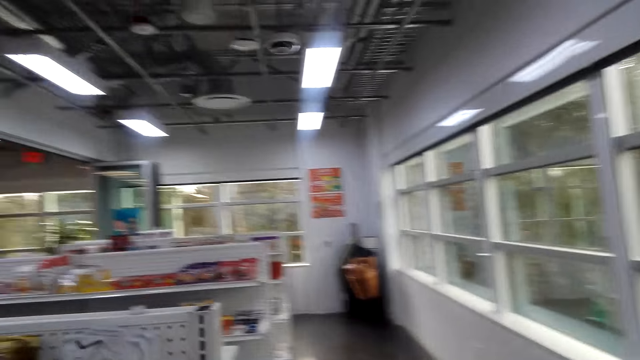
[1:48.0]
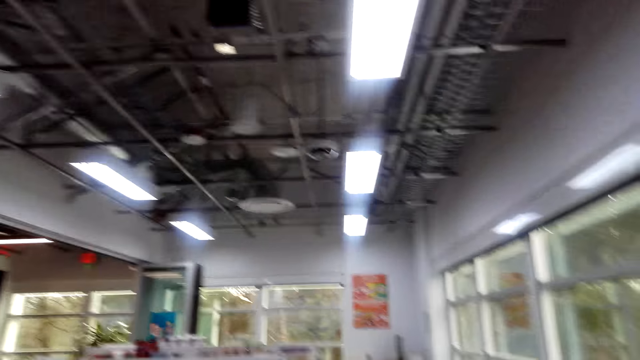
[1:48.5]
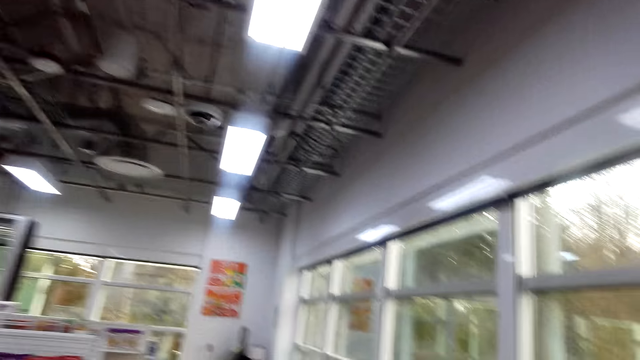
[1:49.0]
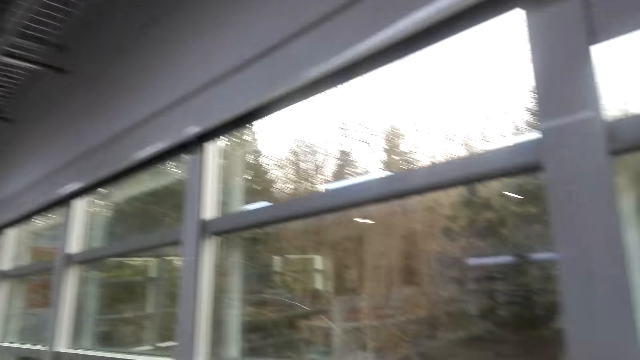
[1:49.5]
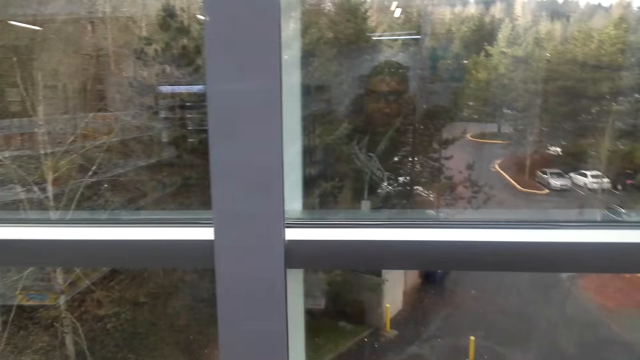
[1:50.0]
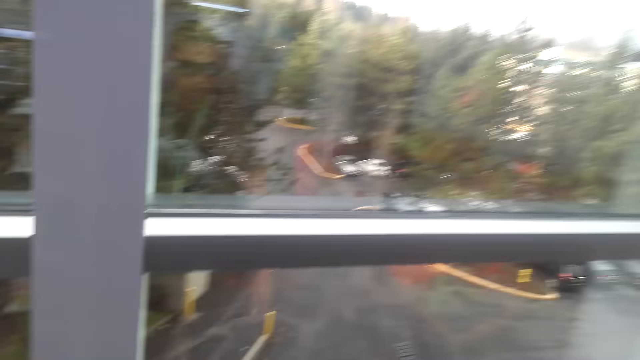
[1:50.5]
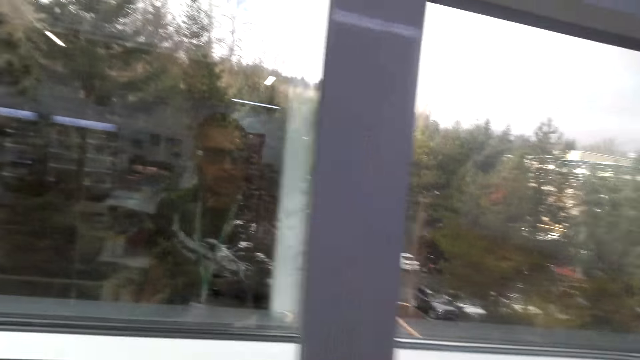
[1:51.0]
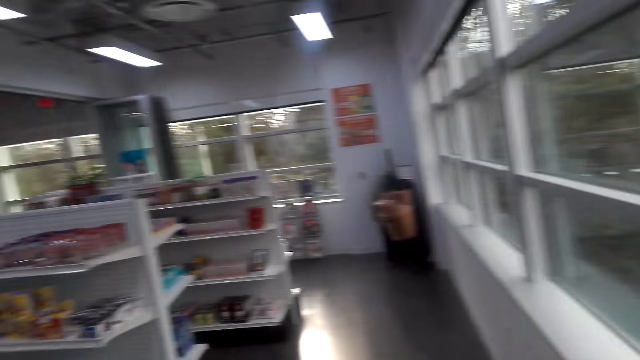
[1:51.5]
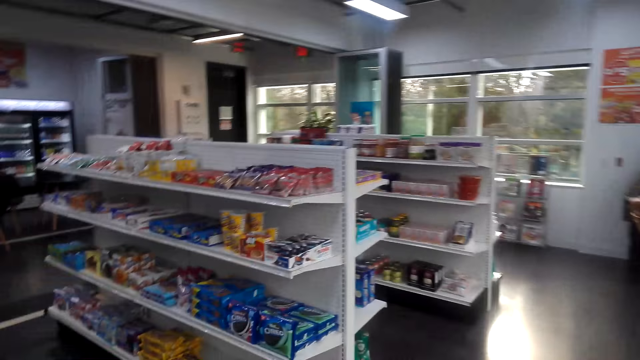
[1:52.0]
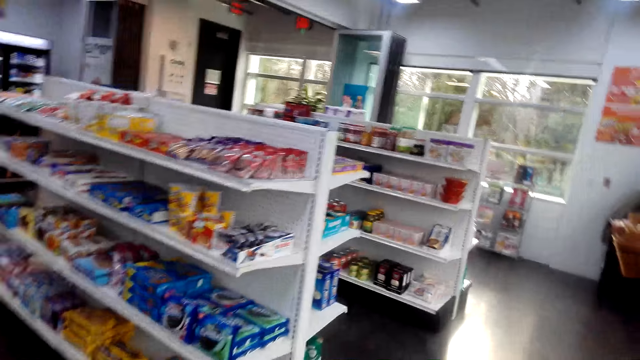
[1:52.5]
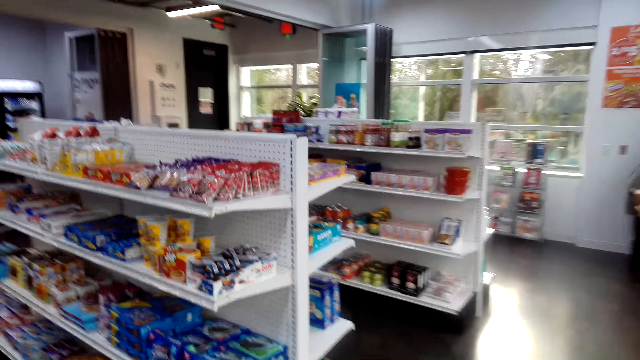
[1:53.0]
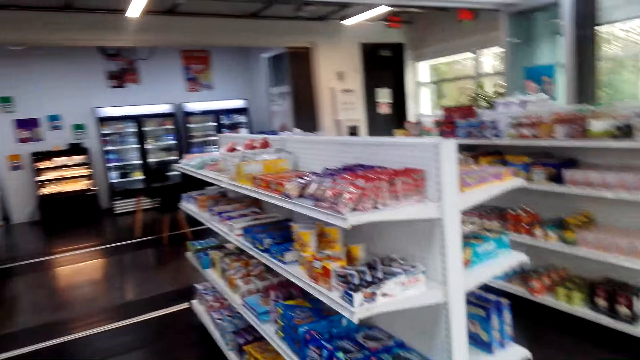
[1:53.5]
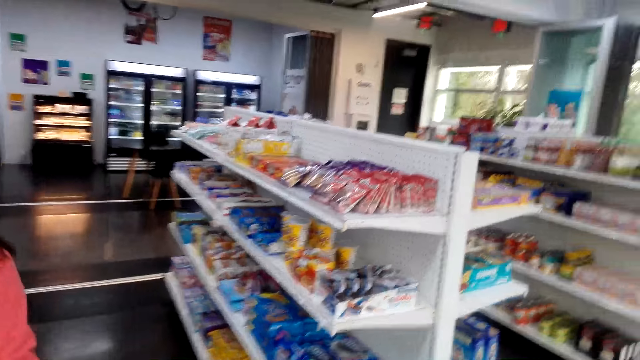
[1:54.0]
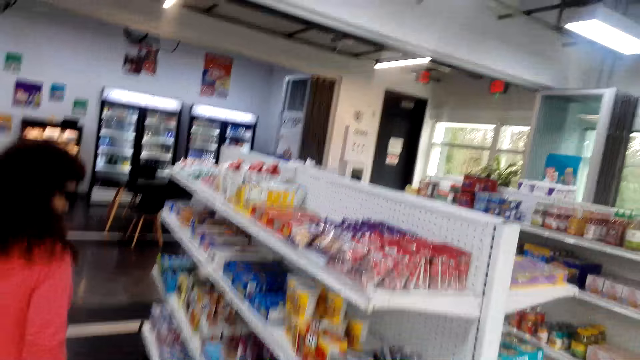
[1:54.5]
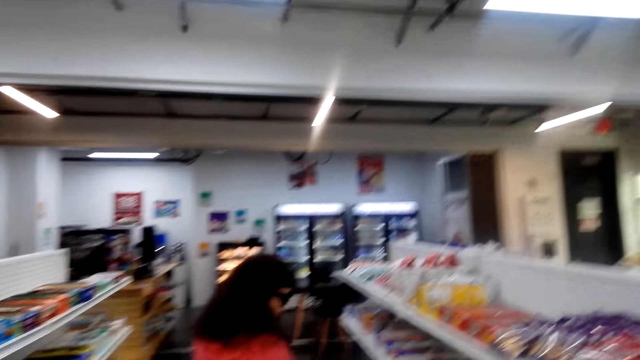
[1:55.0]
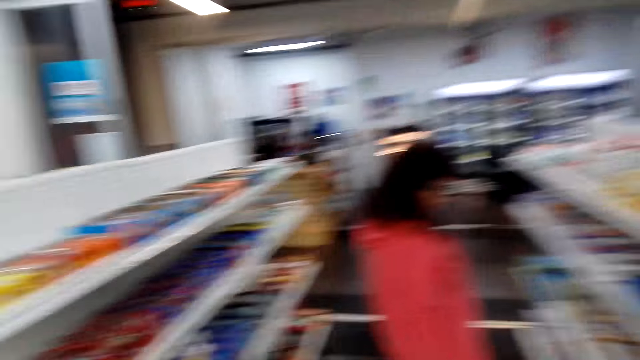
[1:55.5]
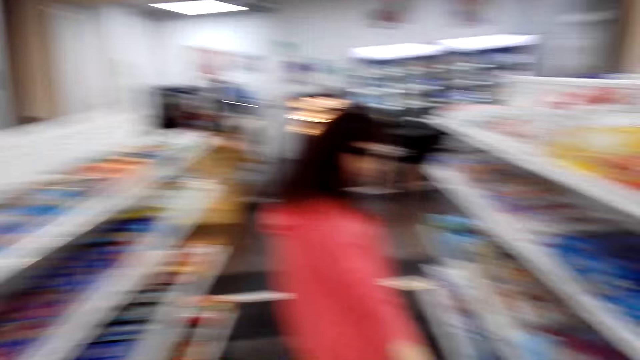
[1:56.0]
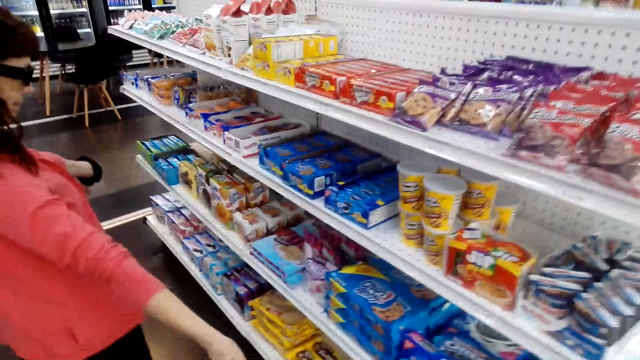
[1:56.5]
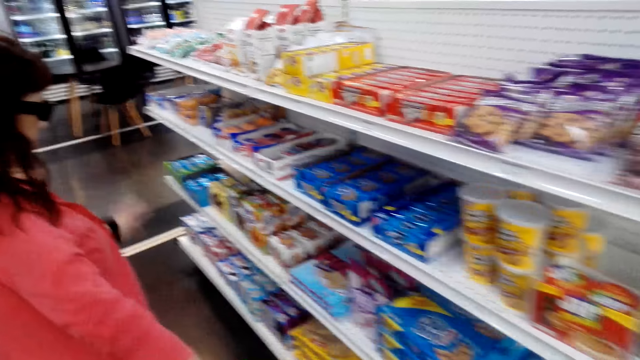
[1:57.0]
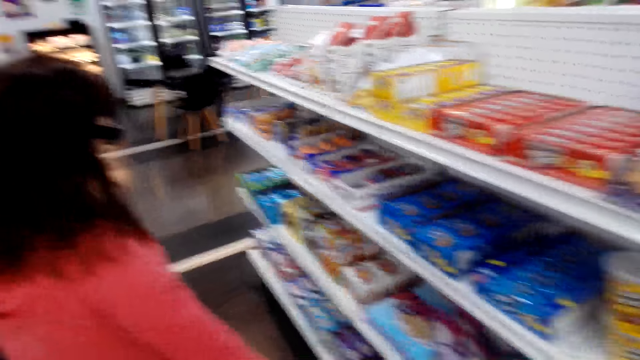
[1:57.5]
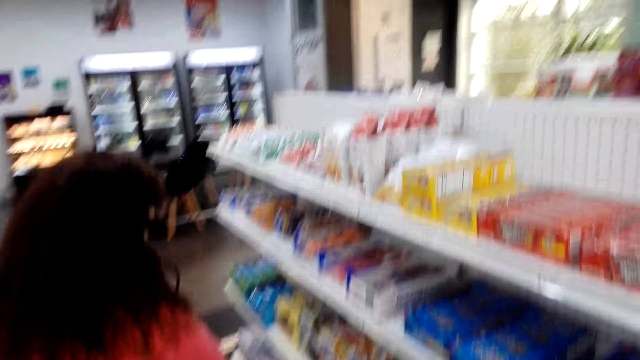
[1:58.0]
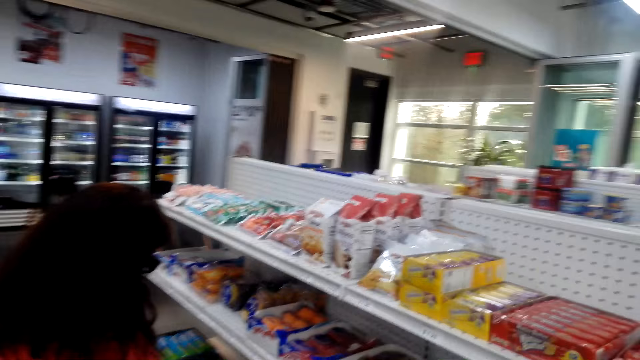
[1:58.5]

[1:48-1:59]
The camera wearer looks around the store. A woman laughs. The camera wearer converses to the woman. The woman talks with the camera wearer. The camera wearer points at the shelf.

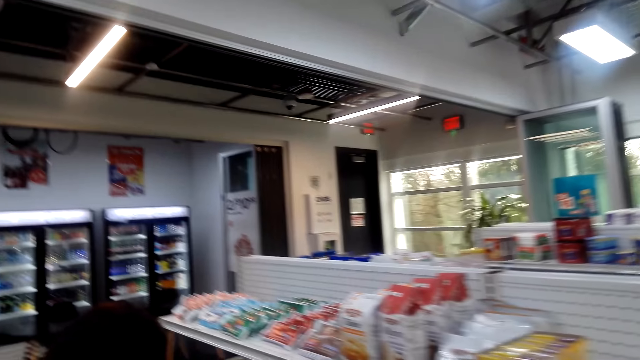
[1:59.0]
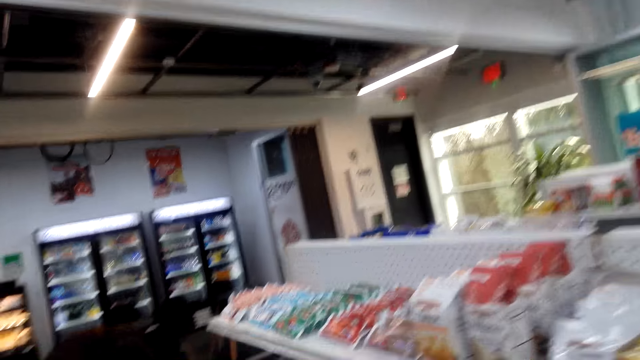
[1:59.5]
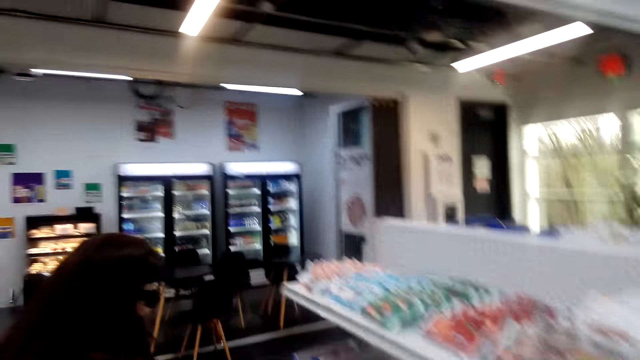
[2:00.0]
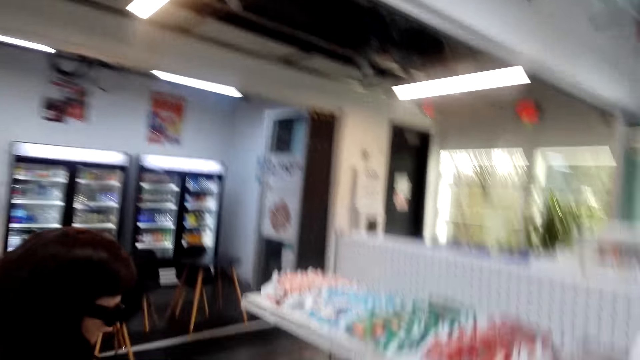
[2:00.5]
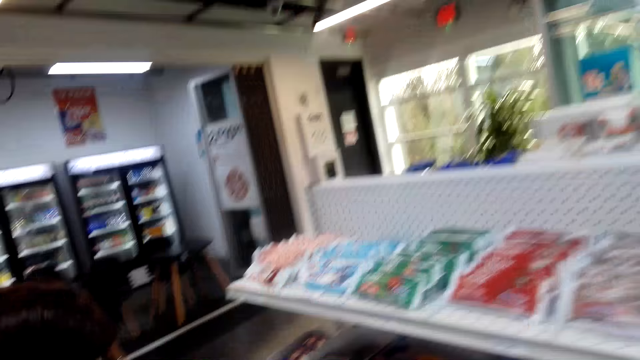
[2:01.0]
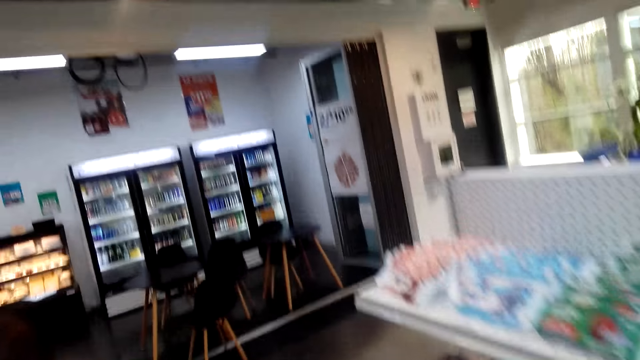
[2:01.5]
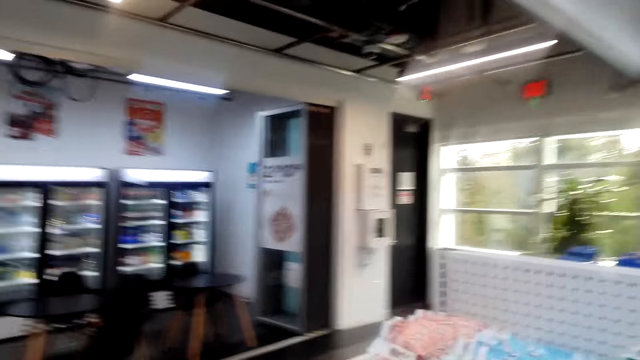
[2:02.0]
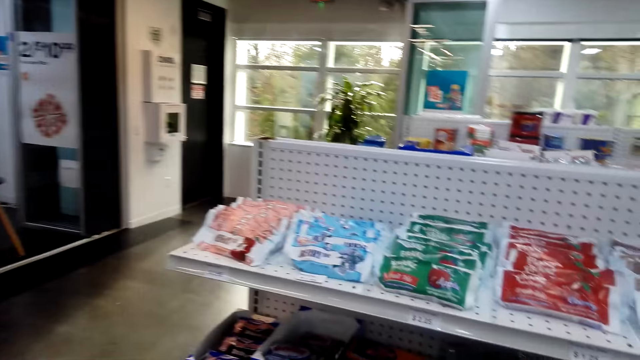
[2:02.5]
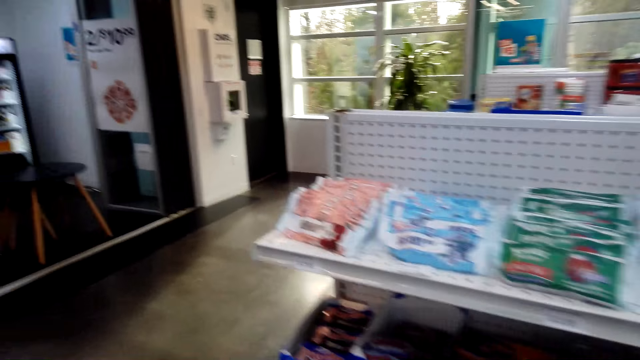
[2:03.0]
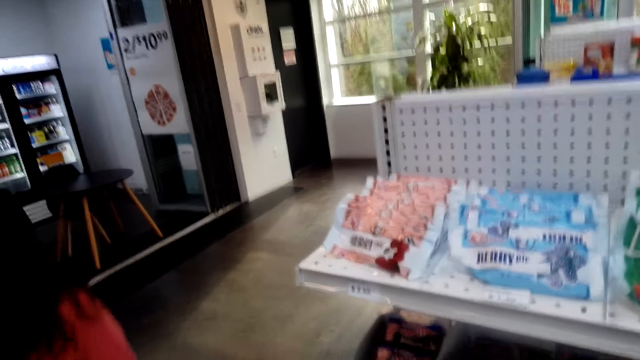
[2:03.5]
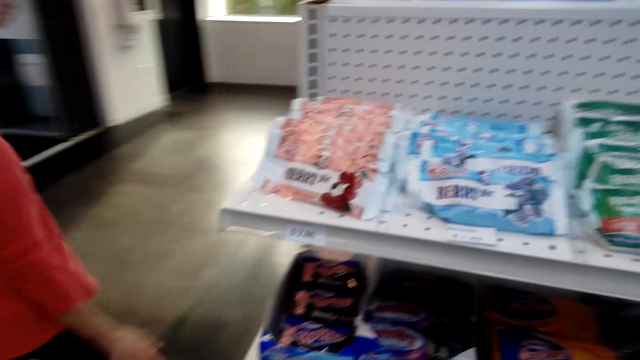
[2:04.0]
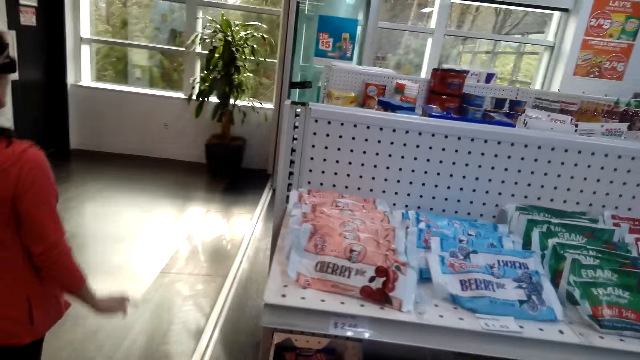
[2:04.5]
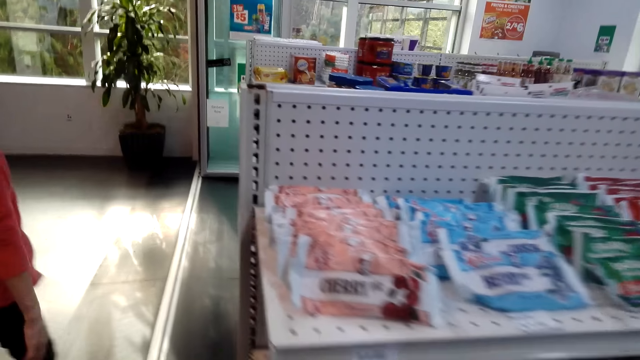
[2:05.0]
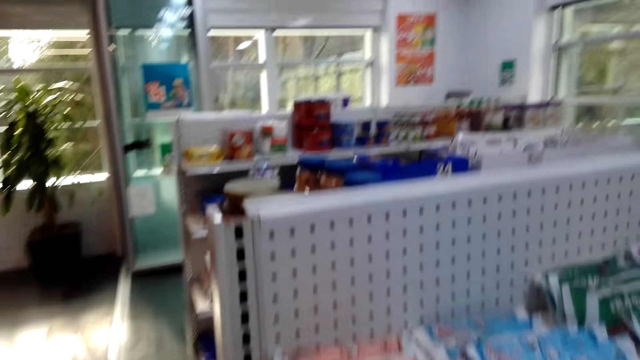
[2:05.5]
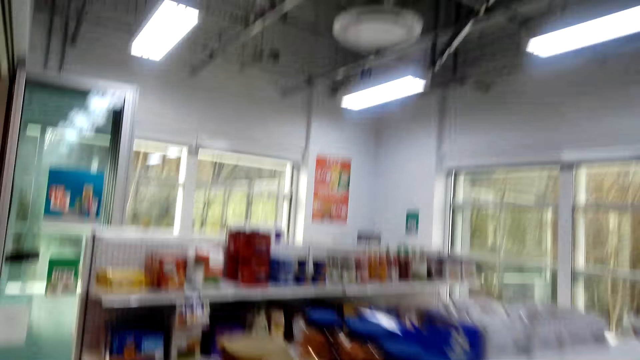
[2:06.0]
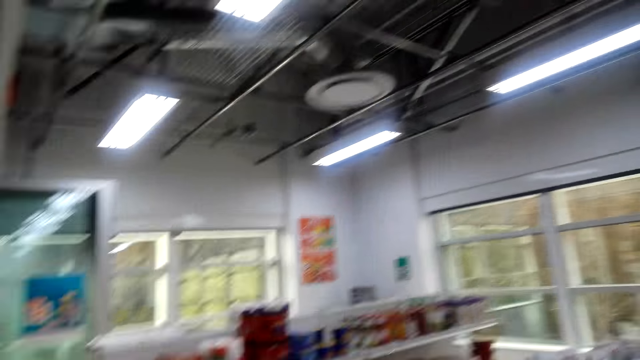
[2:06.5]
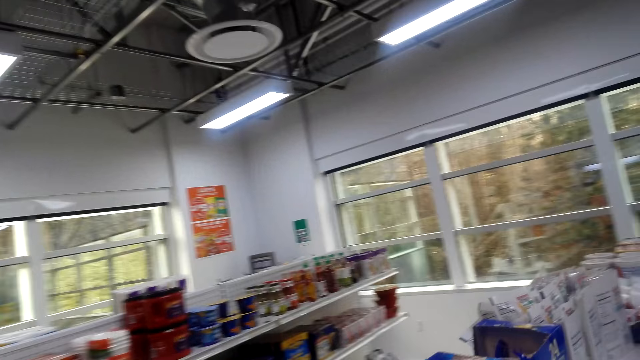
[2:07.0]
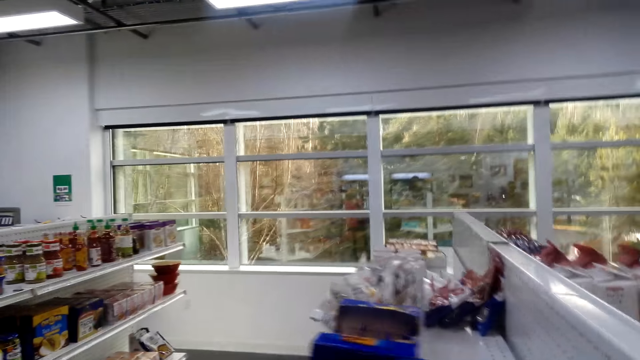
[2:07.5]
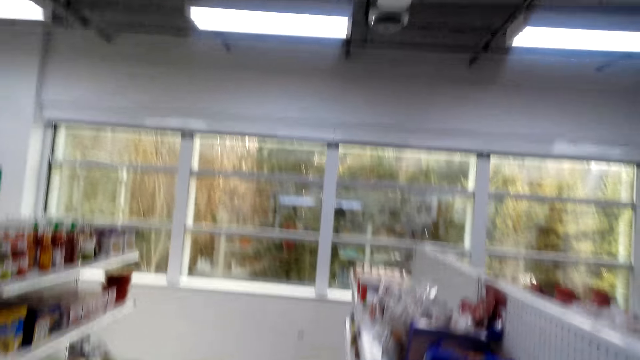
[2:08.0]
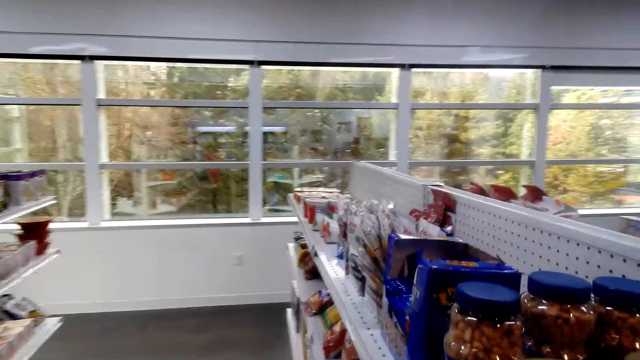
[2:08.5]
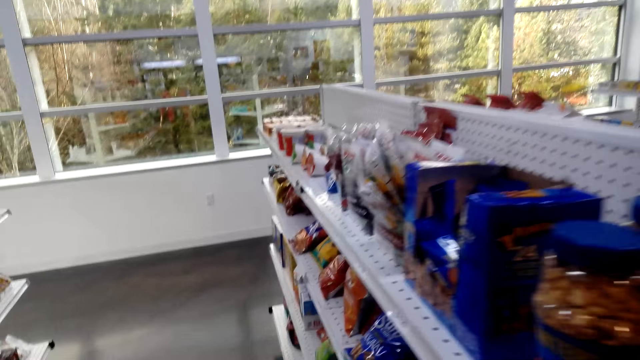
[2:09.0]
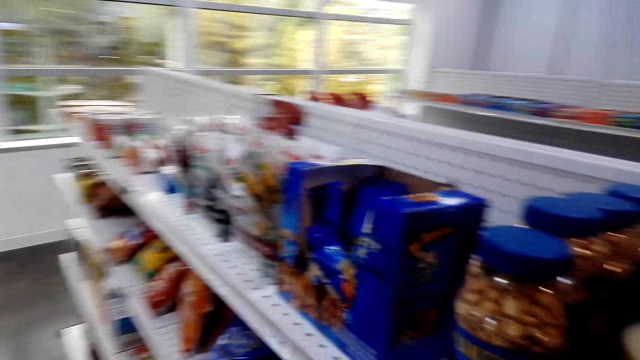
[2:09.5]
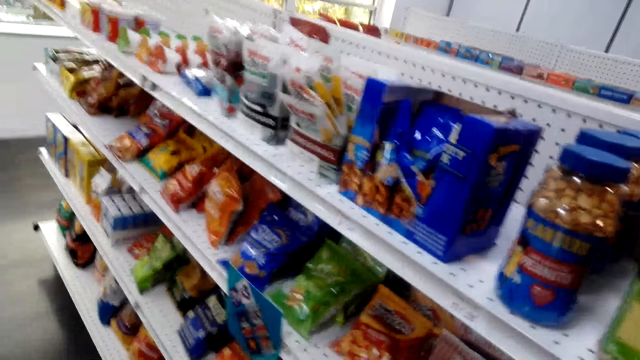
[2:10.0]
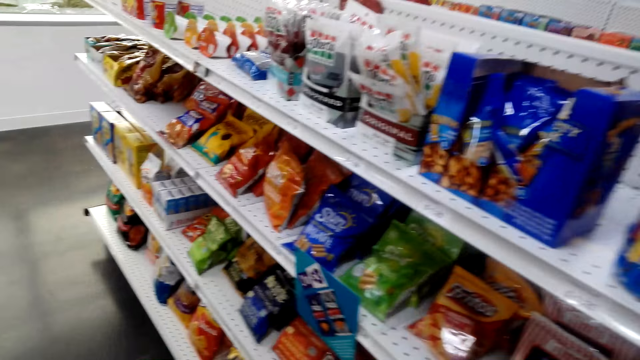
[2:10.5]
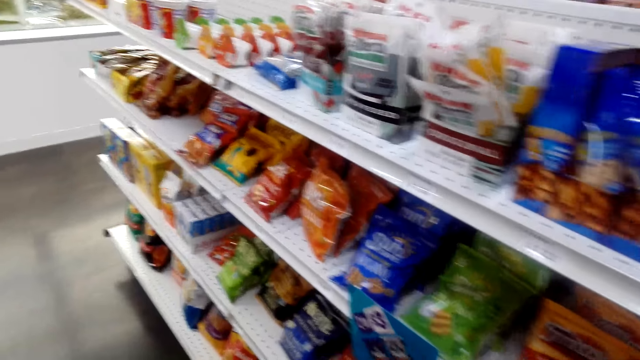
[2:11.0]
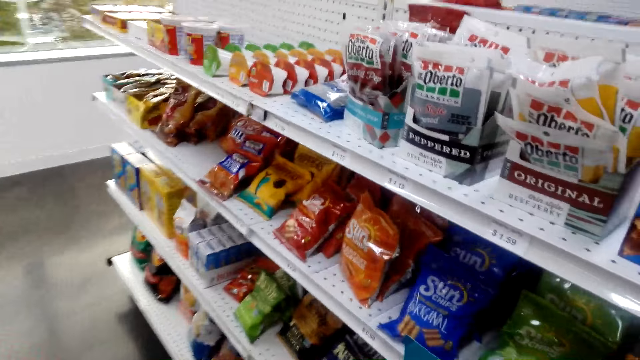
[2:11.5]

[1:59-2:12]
The camera wearer converses to a woman. The woman responds to the camera wearer. The camera wearer talks with the woman, and walks in the store. The woman talks with the camera wearer, and laughs to the camera wearer. The camera wearer laughs, and looks at the shelf. The woman converses to the camera wearer.
